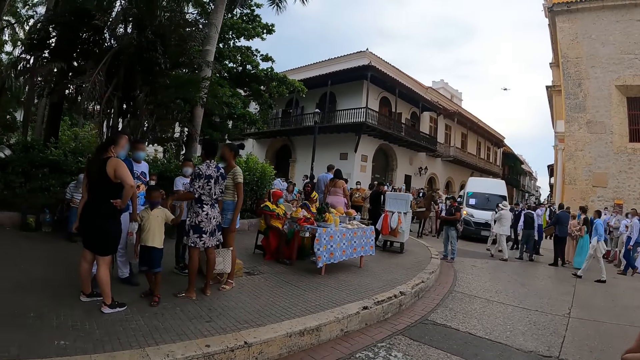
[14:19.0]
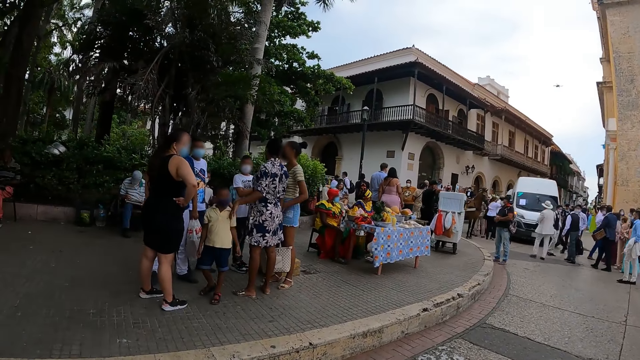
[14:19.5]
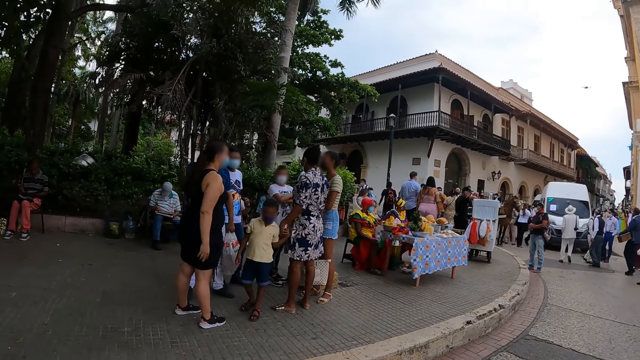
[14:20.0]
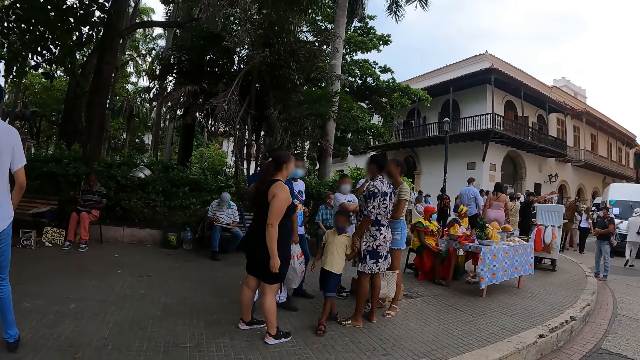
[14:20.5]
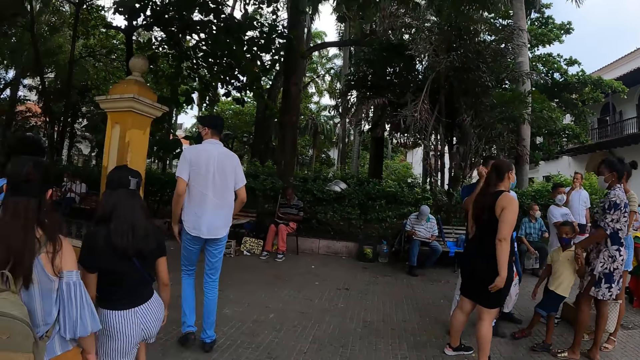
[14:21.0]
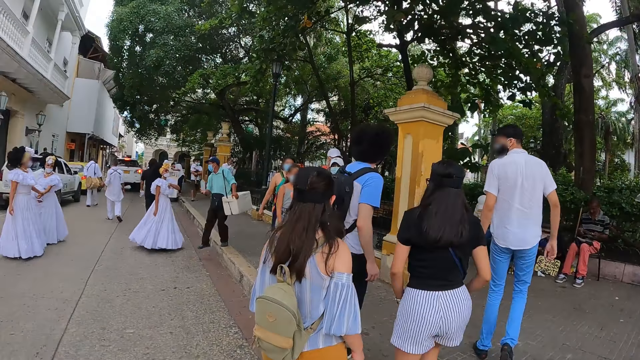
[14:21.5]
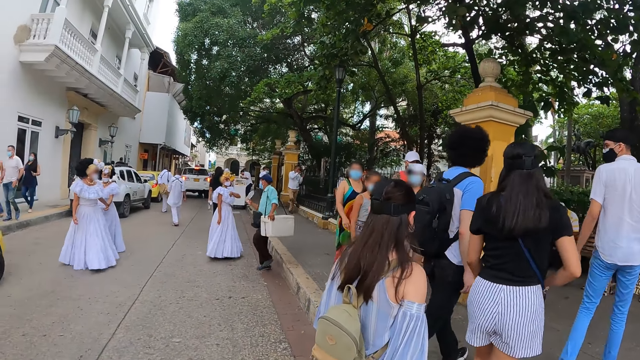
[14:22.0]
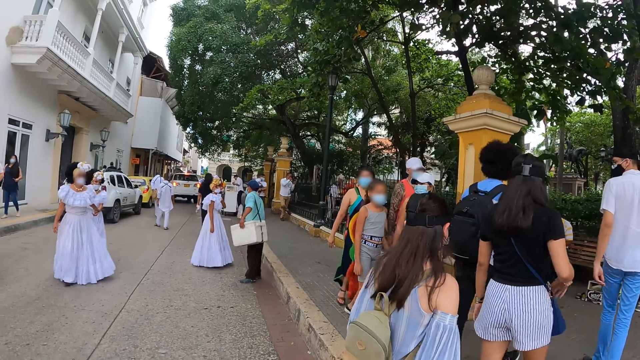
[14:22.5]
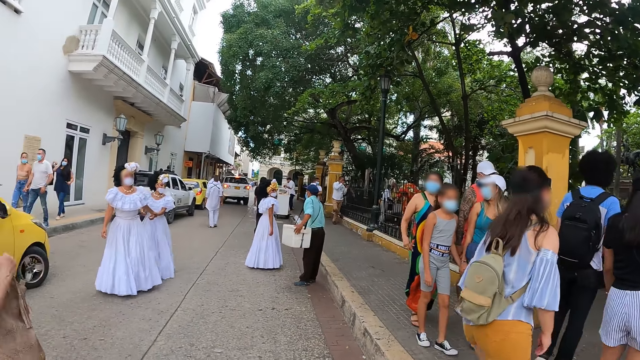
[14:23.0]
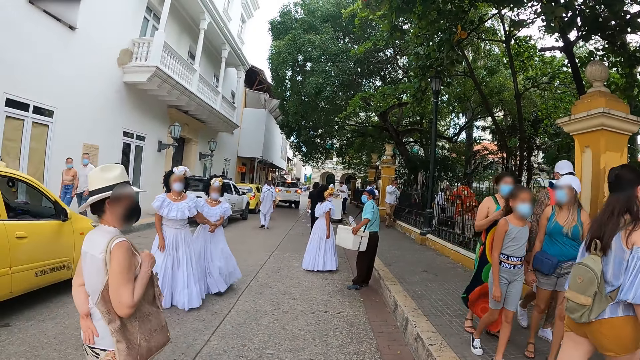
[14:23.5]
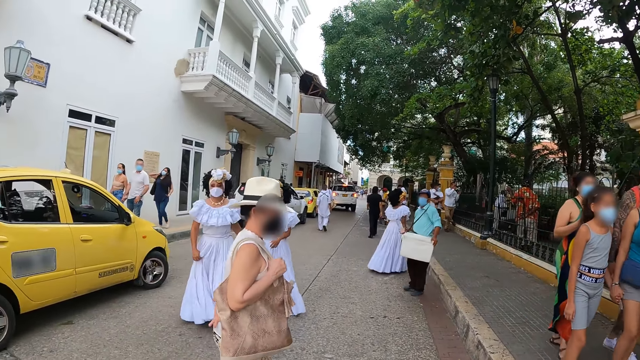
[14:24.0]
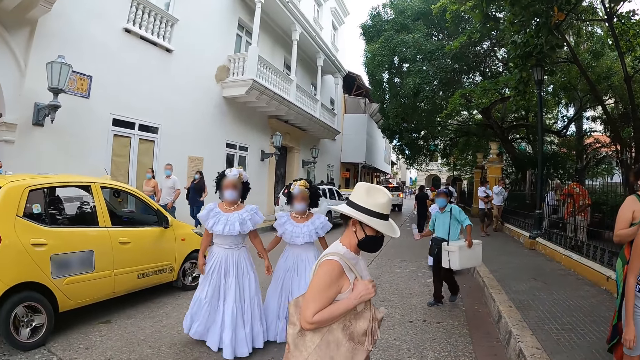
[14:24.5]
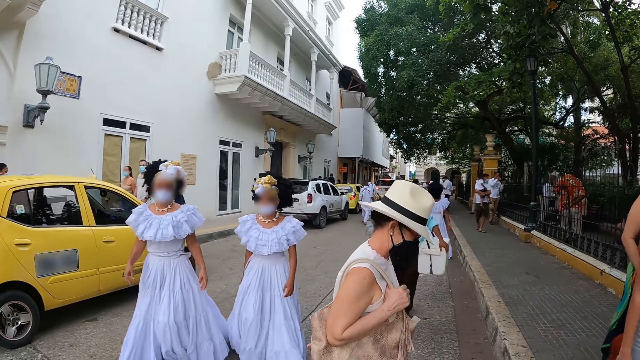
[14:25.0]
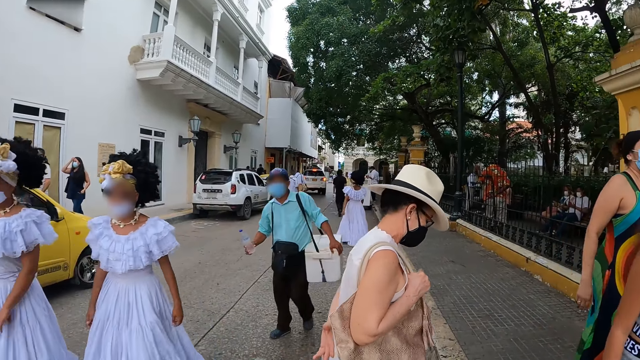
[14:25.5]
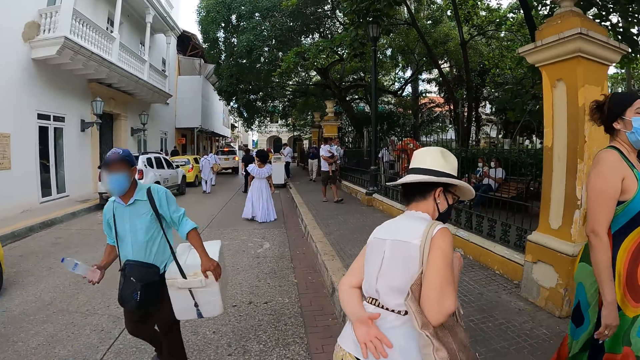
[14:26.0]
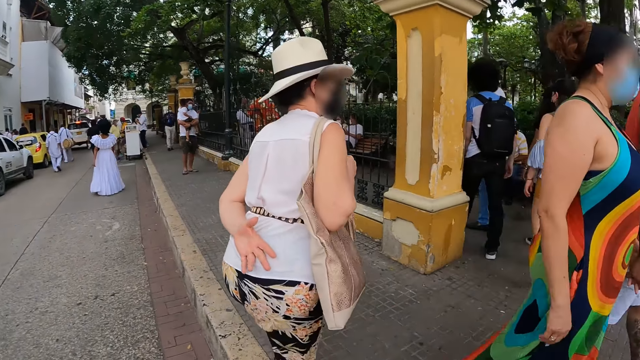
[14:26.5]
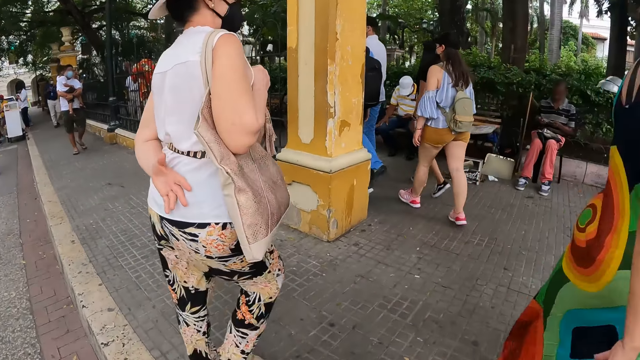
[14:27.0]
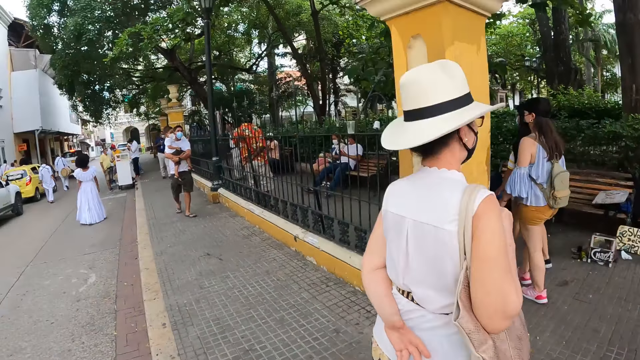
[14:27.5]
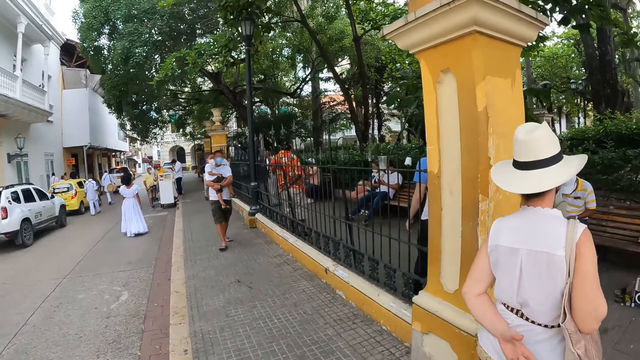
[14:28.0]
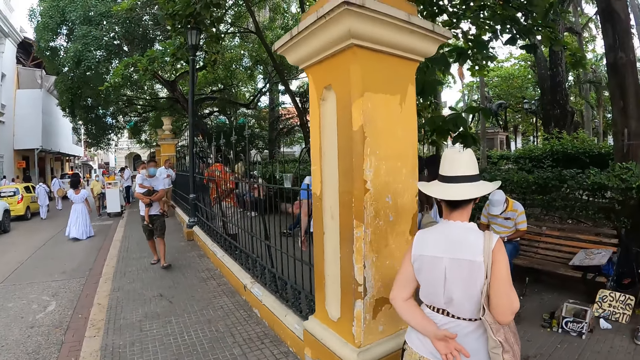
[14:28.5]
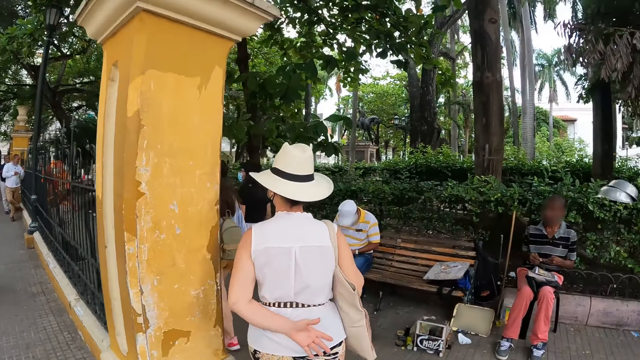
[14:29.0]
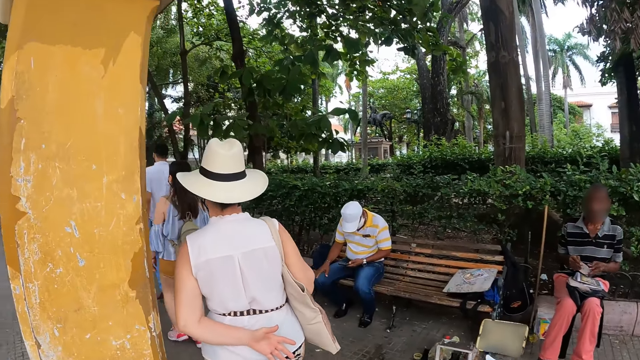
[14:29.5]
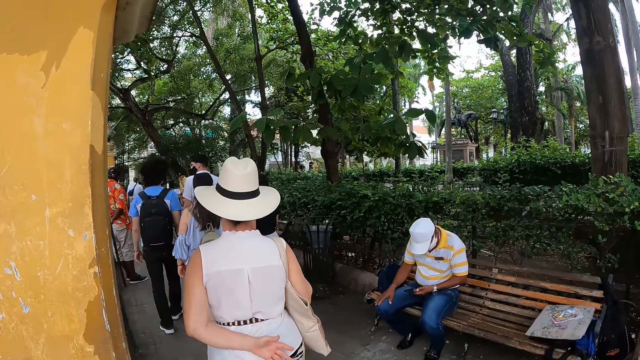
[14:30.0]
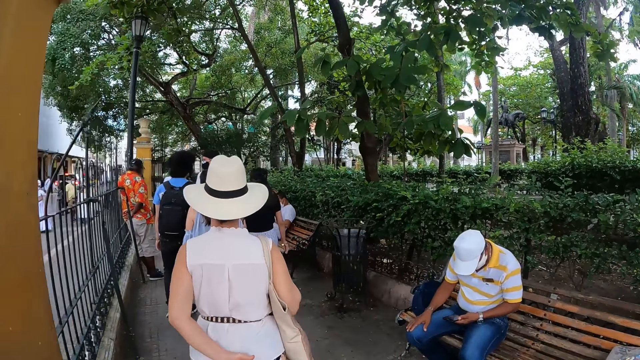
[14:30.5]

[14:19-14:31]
The camera wearer walks around.

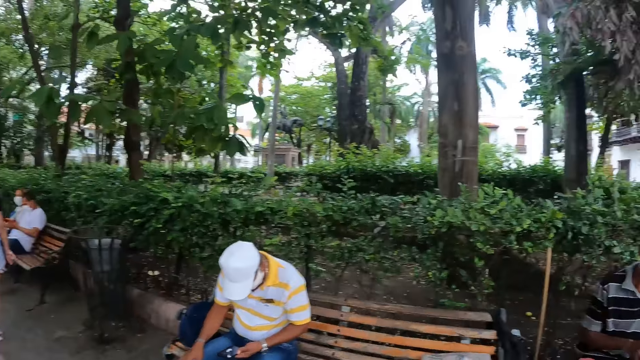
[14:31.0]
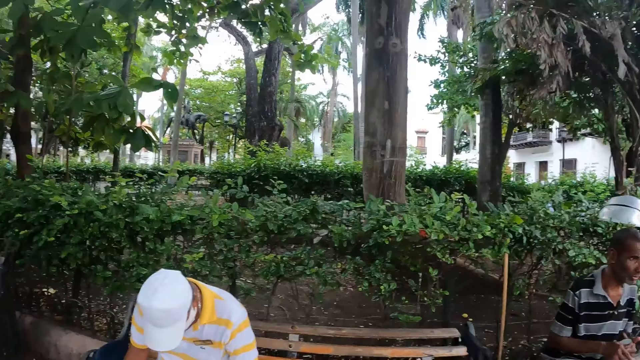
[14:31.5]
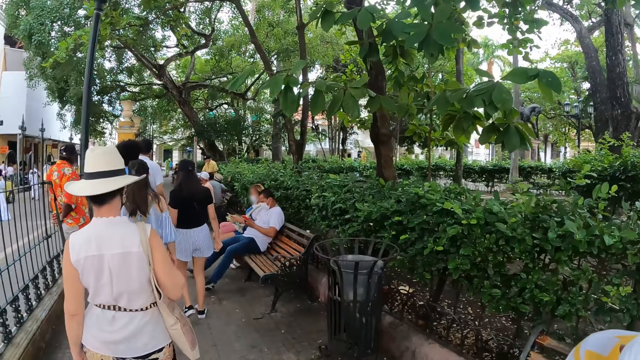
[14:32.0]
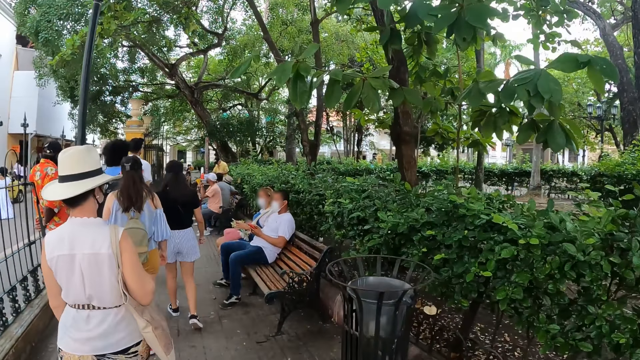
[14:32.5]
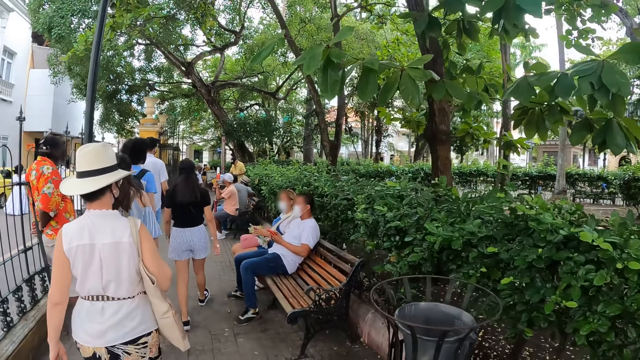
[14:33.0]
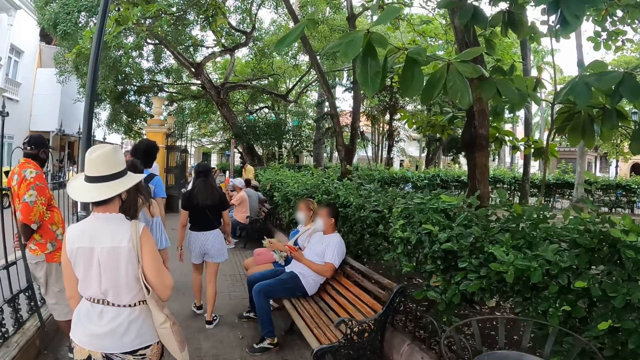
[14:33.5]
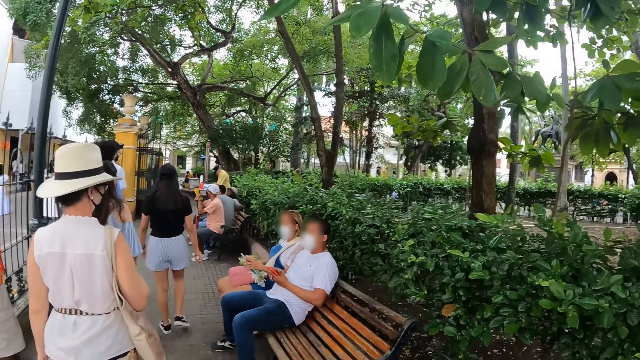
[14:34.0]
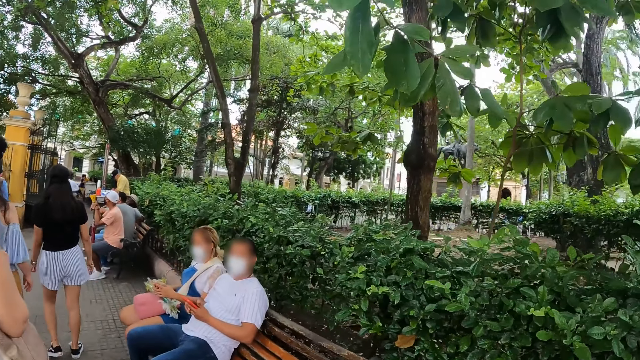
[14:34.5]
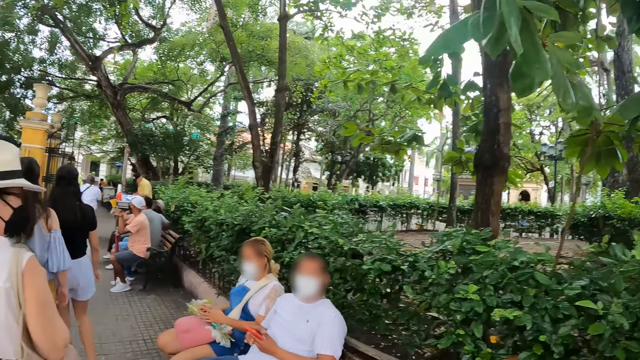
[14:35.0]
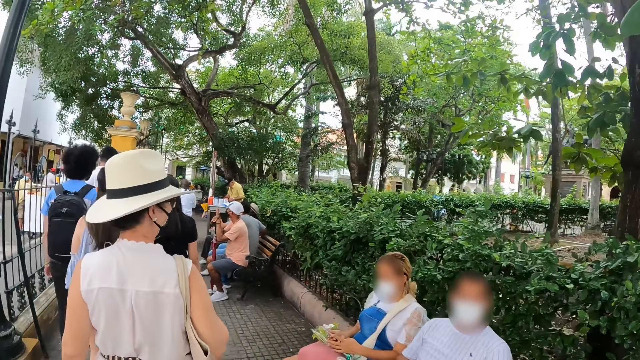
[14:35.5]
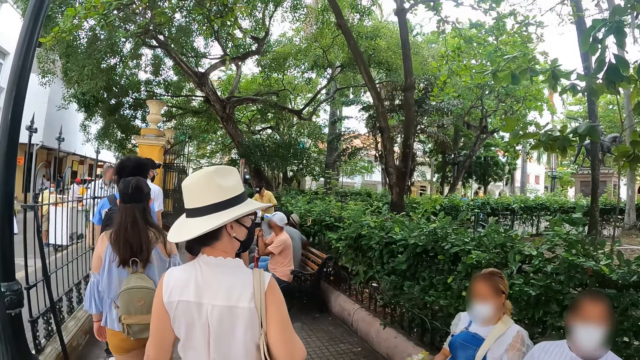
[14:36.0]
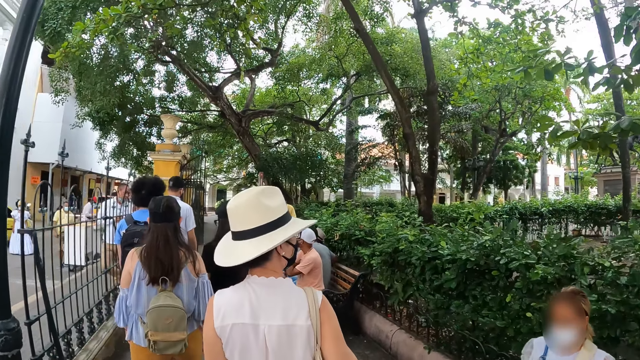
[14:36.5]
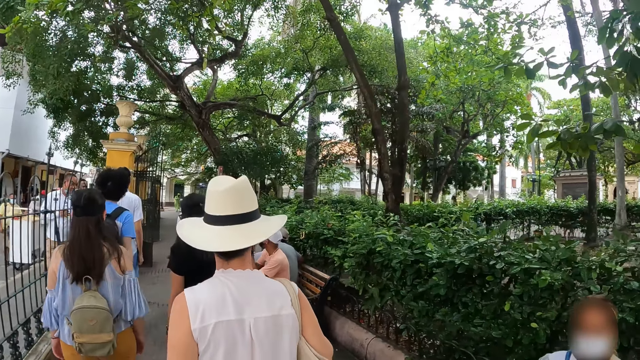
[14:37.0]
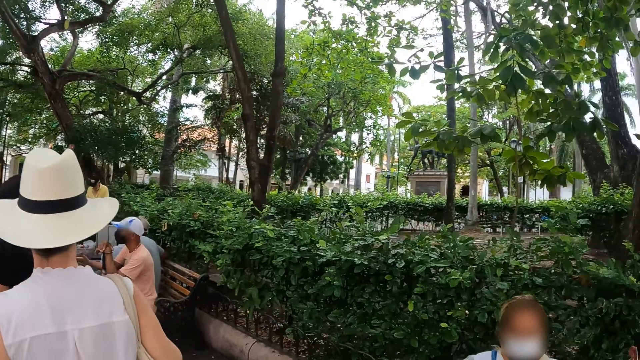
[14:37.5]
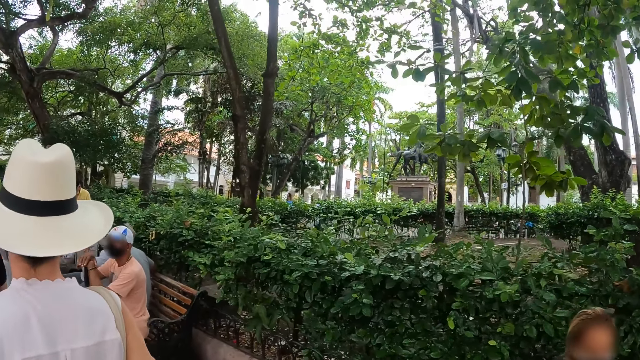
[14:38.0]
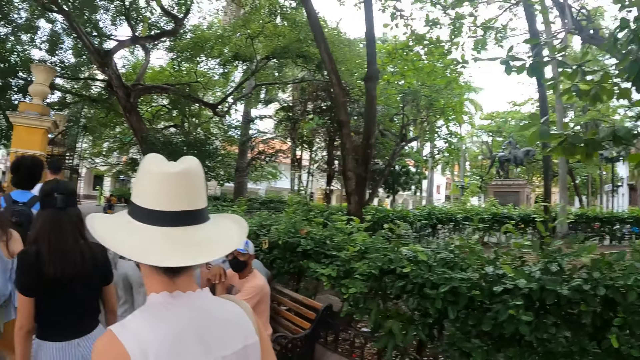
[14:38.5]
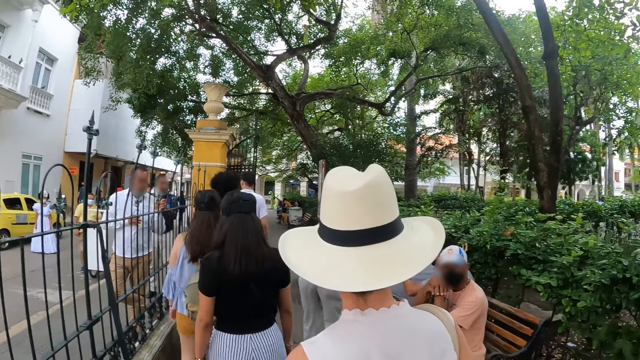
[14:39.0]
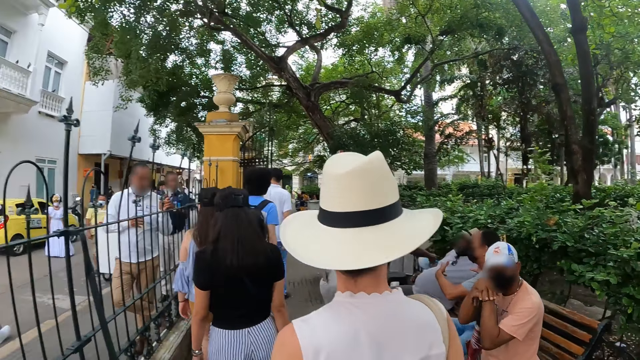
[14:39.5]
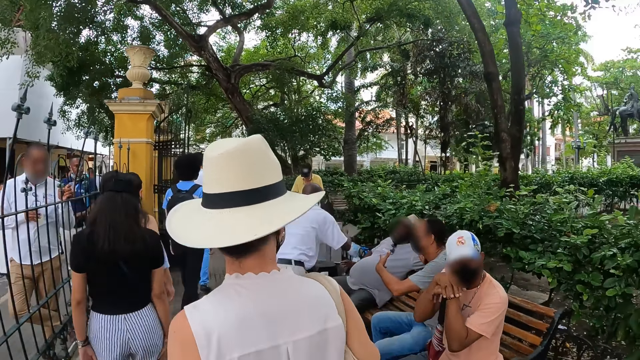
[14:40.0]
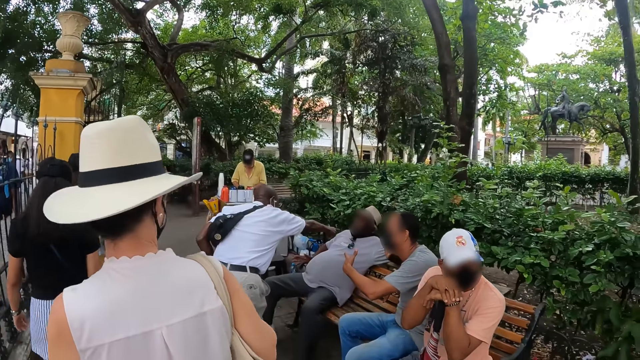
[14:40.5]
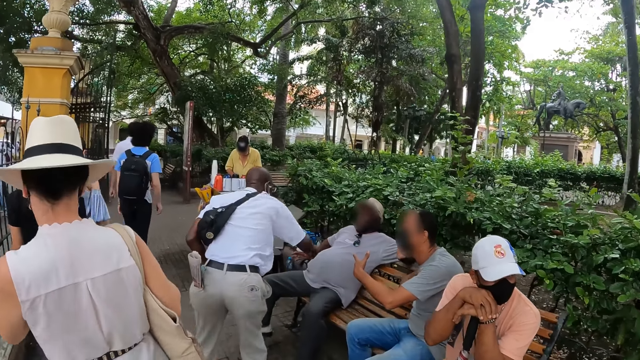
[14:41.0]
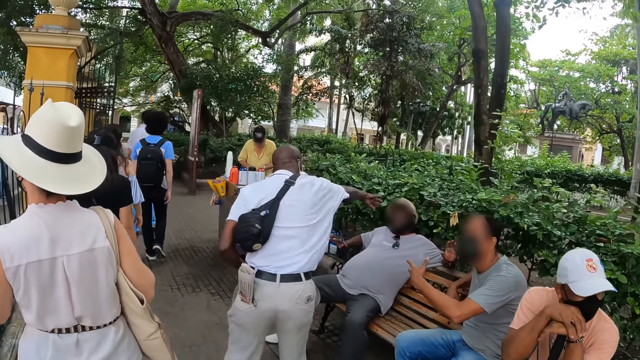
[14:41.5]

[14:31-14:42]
Five persons walk around with the camera wearer. One of the persons looks around a park. The person walks around with the other persons and the camera wearer.
